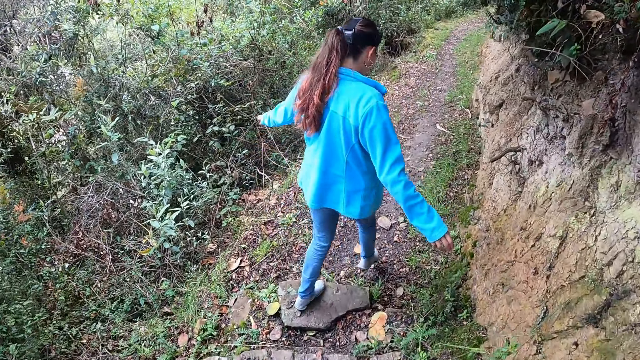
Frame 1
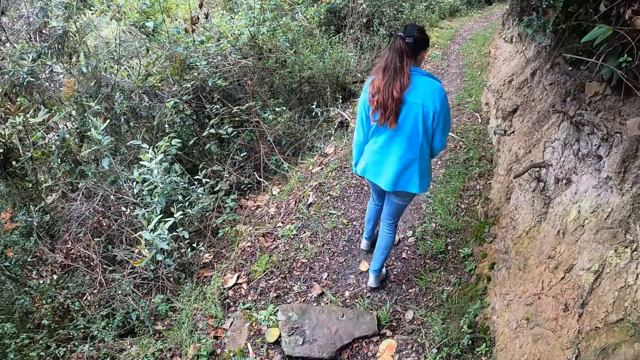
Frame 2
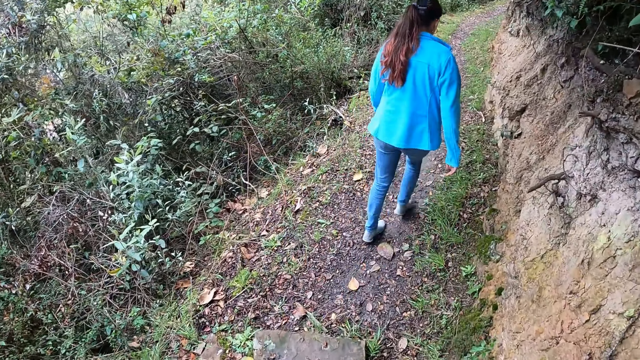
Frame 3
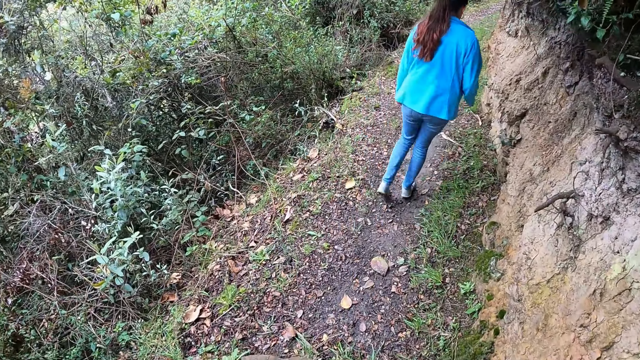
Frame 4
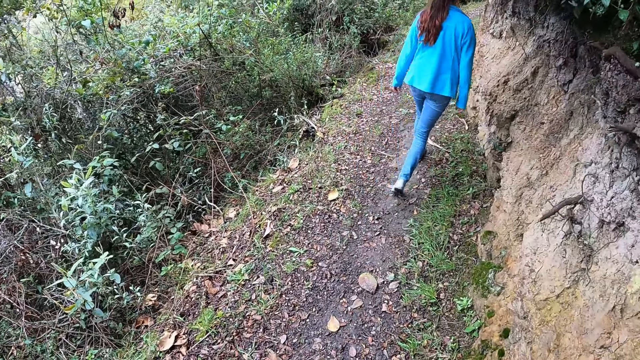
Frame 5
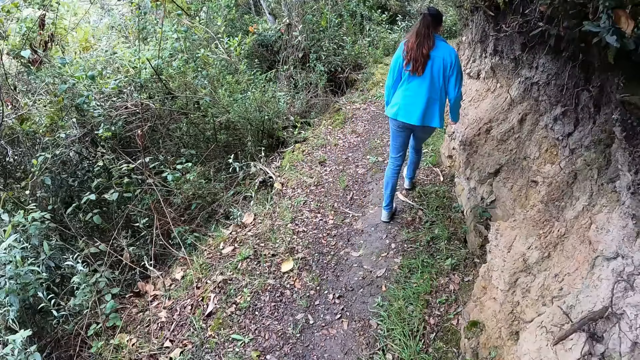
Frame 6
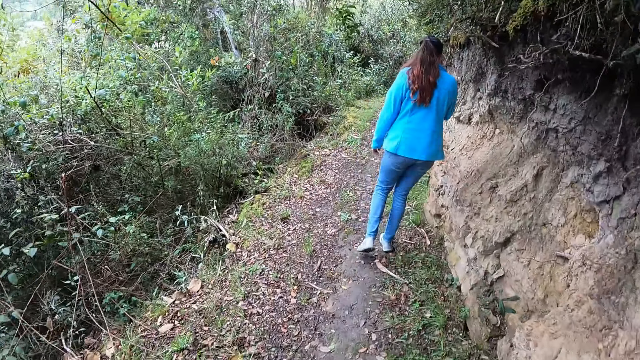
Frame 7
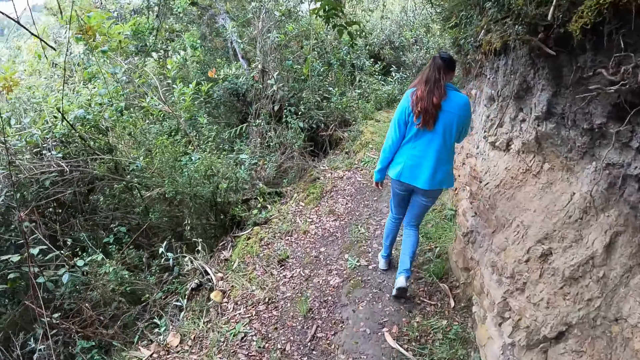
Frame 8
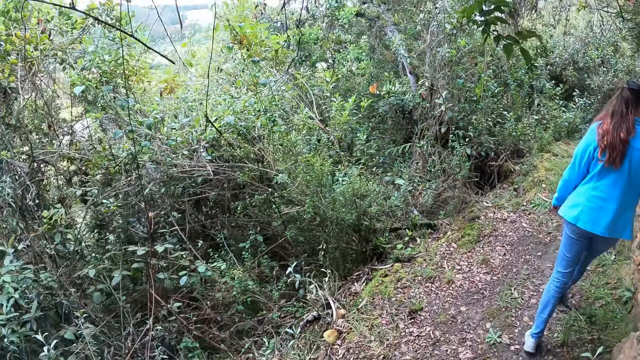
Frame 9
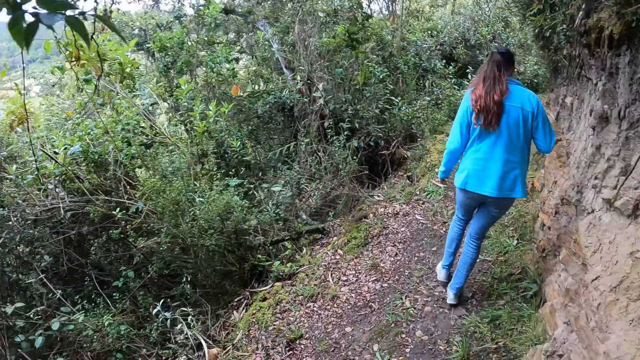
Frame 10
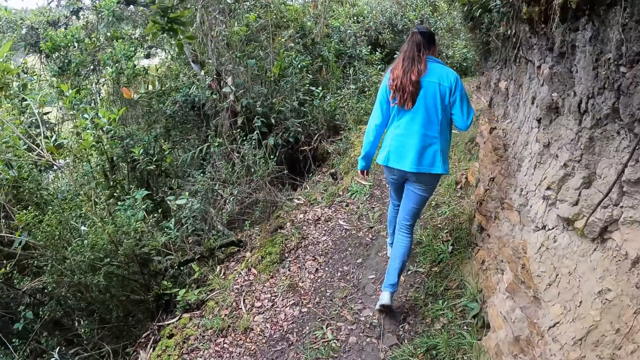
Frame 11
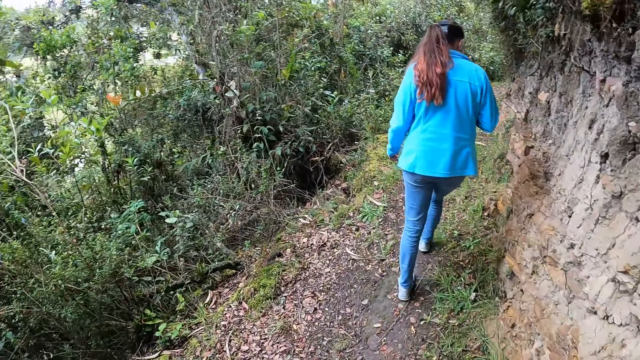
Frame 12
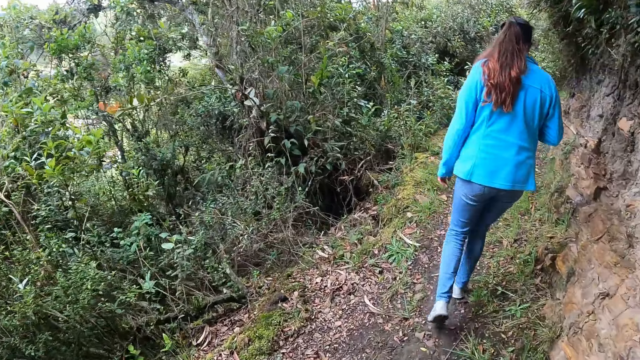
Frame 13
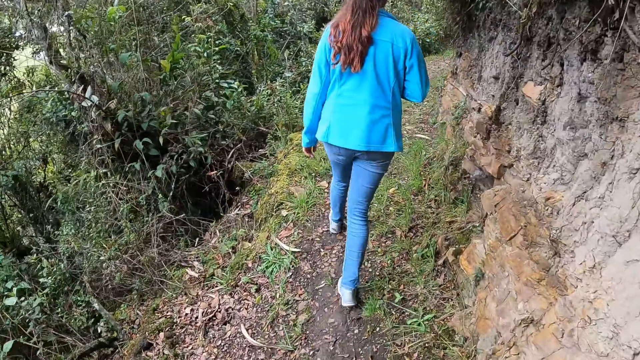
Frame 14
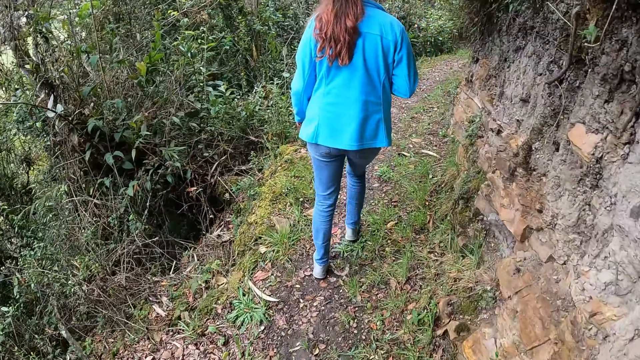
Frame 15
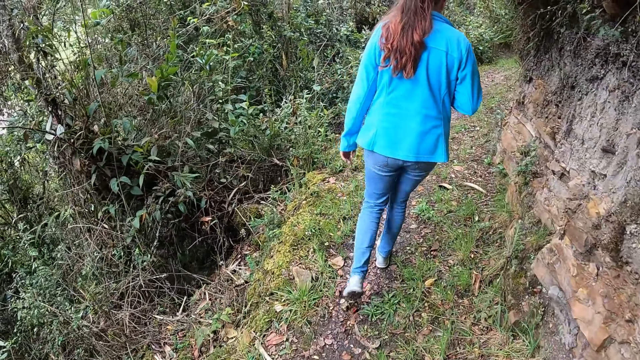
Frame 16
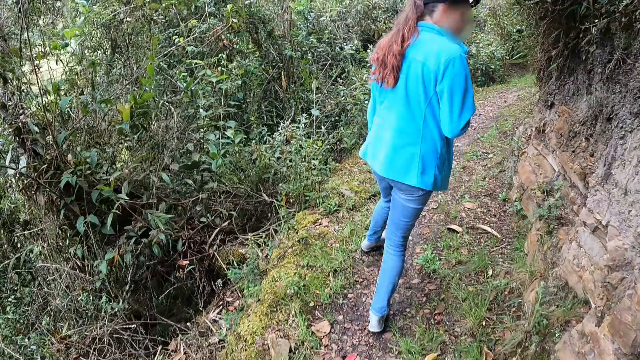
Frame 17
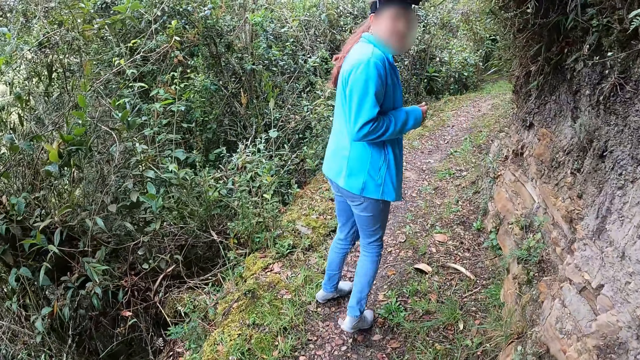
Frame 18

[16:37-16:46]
A woman walks on the pathway. The camera wearer walks on the pathway.

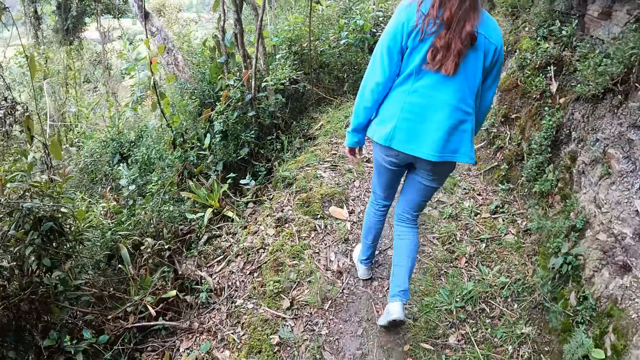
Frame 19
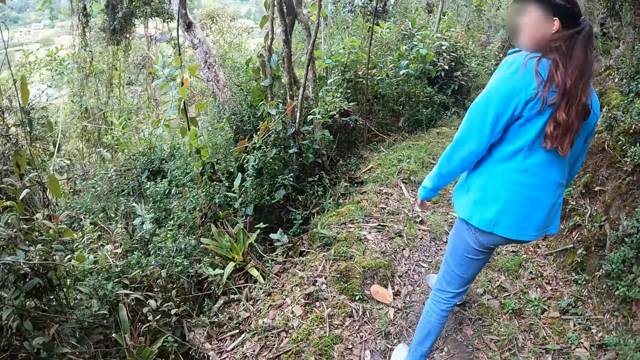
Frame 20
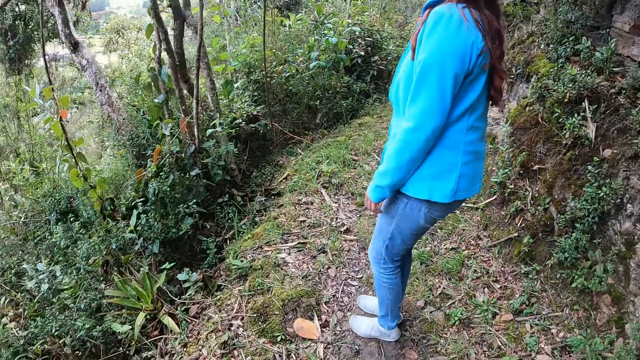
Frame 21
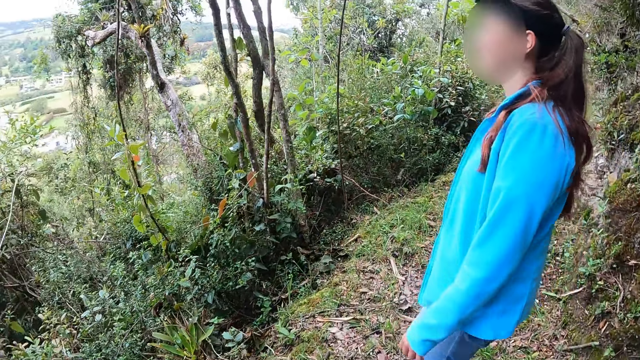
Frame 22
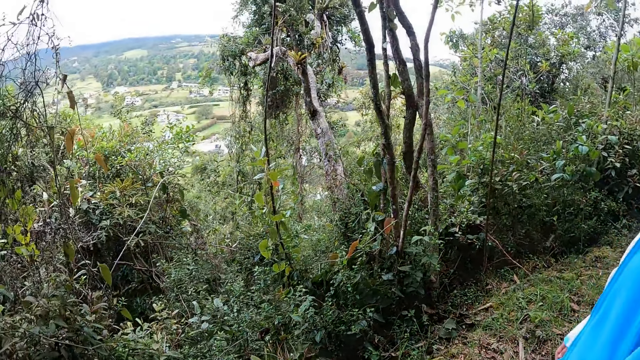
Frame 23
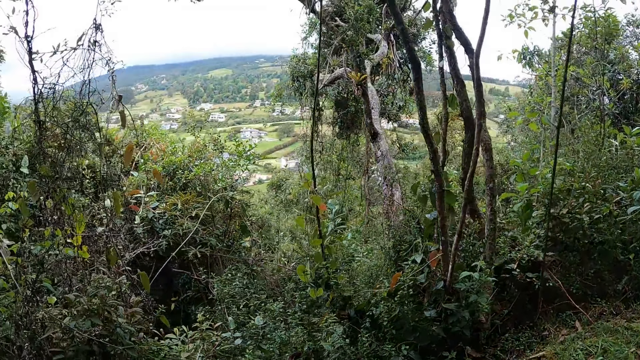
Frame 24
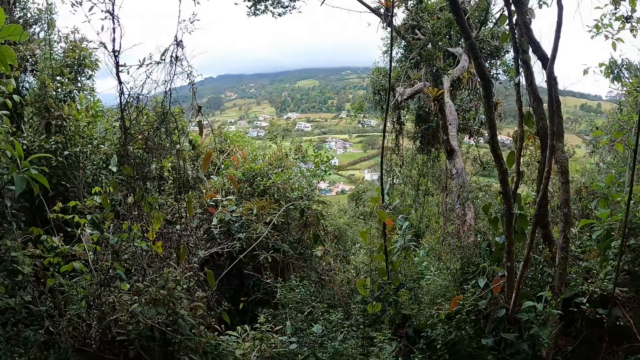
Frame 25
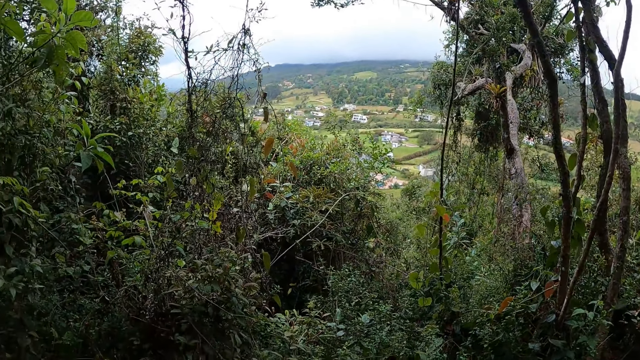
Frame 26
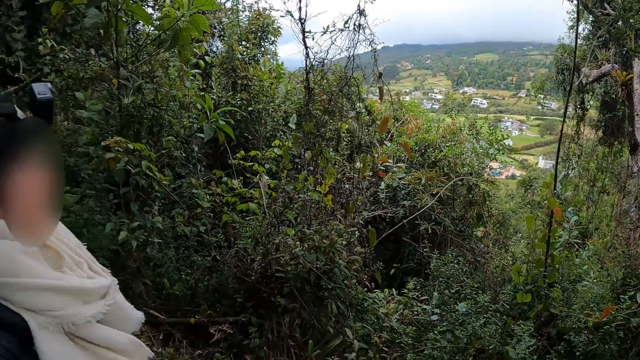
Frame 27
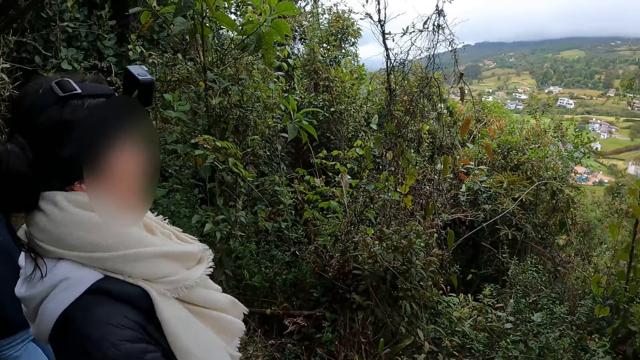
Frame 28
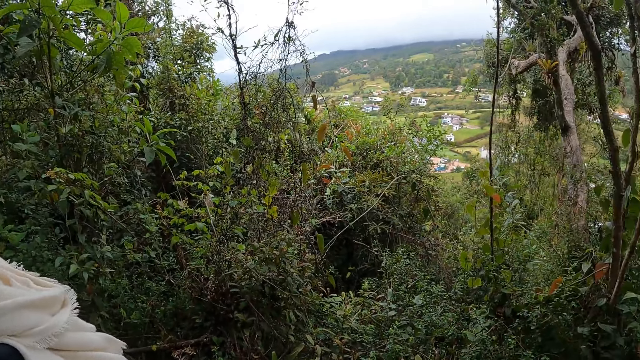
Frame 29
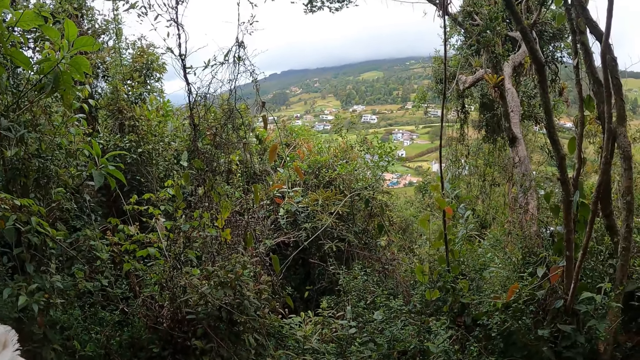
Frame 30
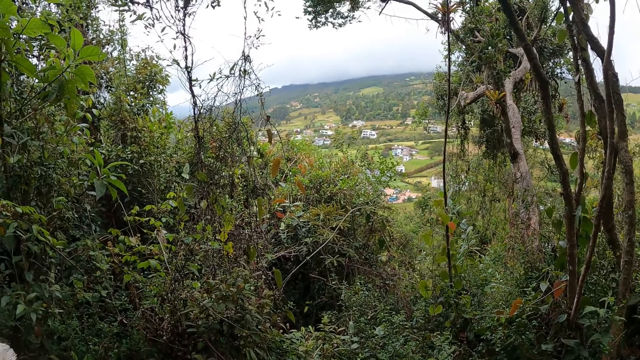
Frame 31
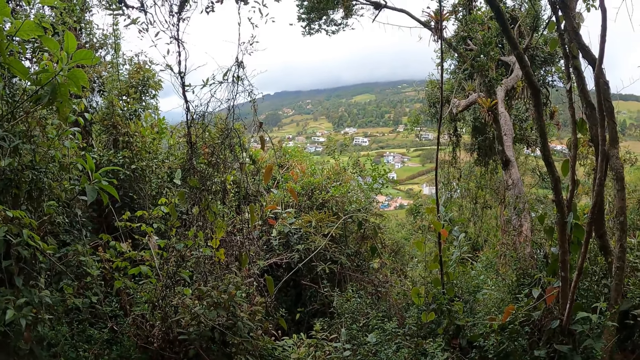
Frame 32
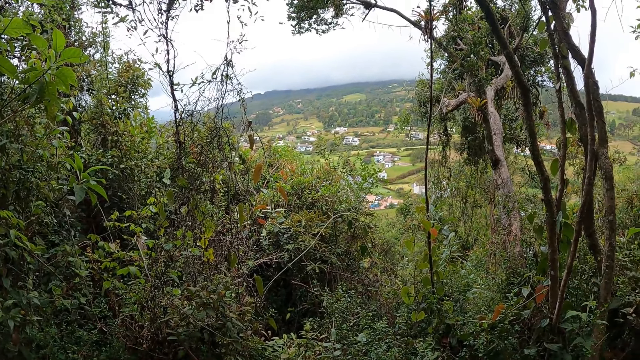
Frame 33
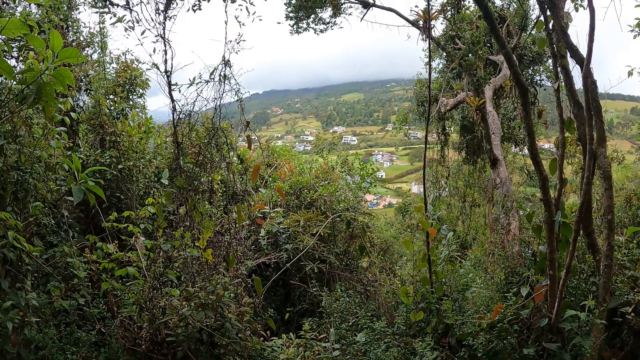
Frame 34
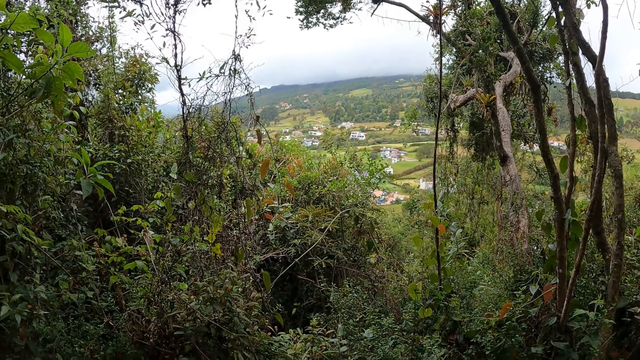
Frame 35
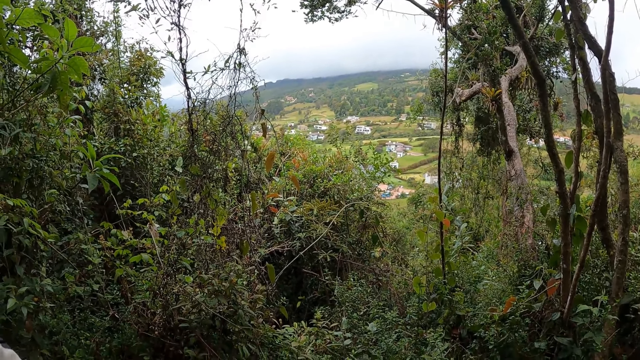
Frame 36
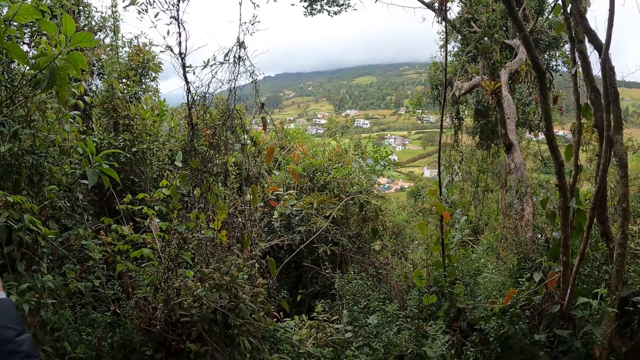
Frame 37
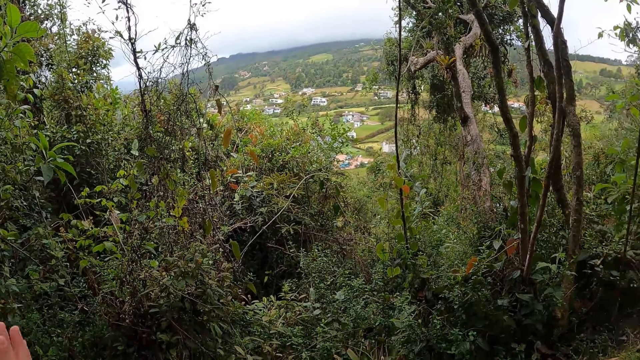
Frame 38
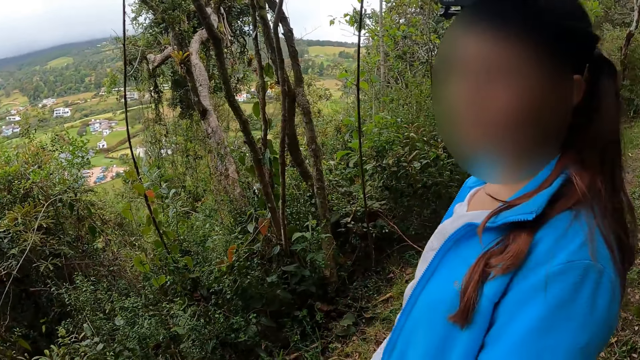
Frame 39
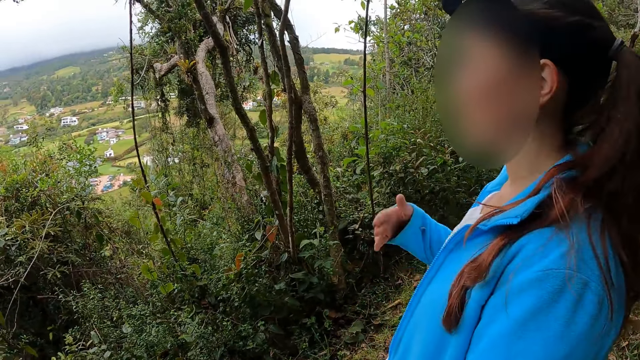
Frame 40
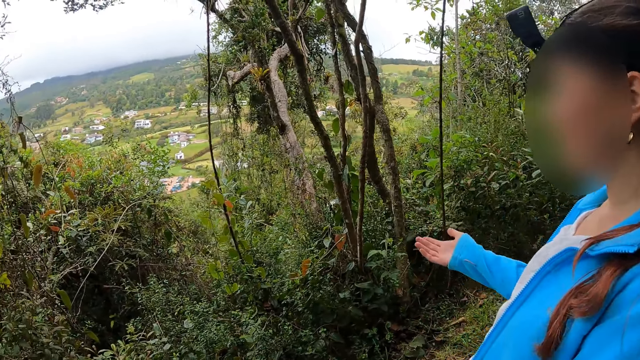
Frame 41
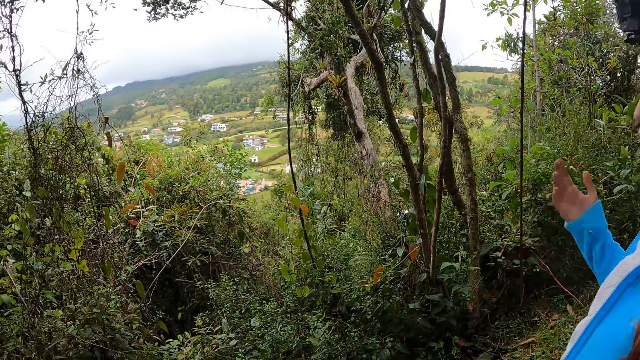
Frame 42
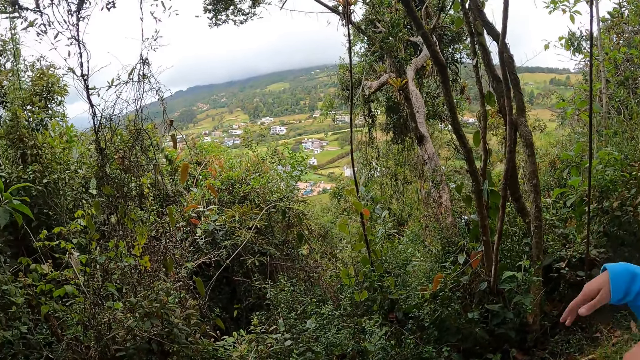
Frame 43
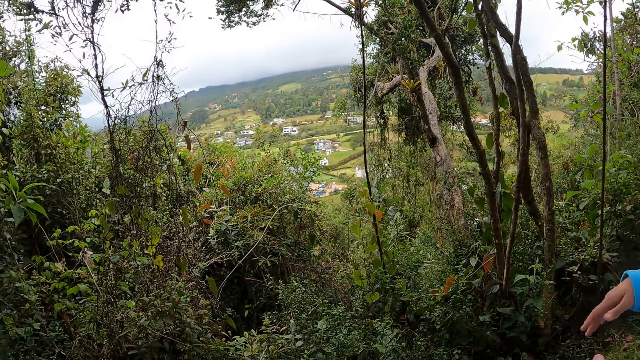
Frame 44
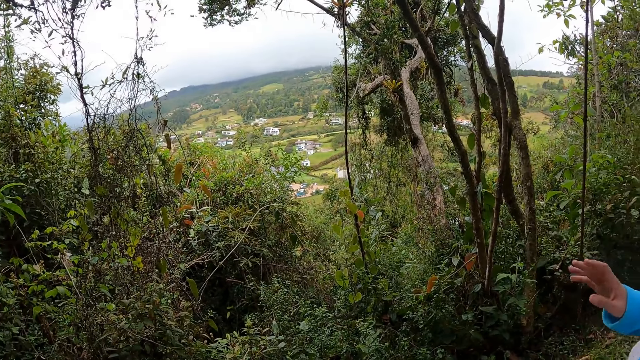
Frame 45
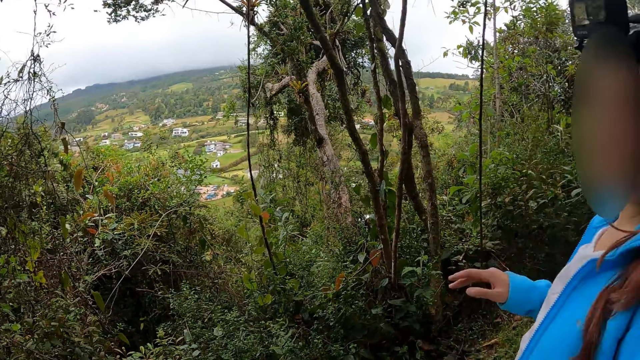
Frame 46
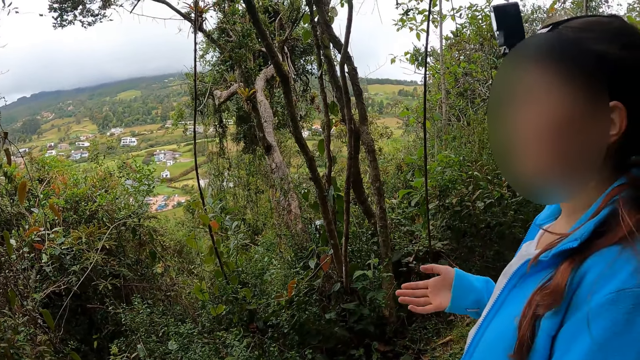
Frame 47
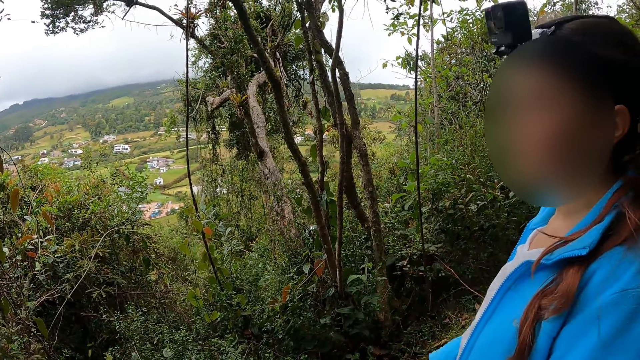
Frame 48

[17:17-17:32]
The camera wearer interacts with the woman. They look at the trees. They interact with a group of people. The woman moves the right hand.
